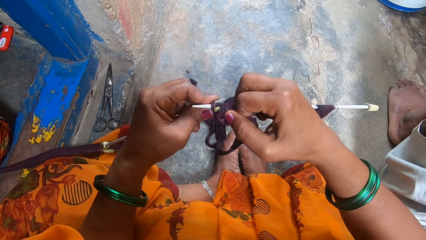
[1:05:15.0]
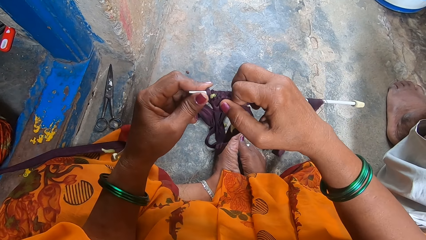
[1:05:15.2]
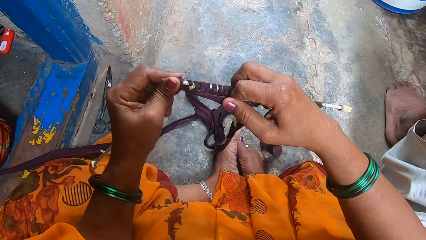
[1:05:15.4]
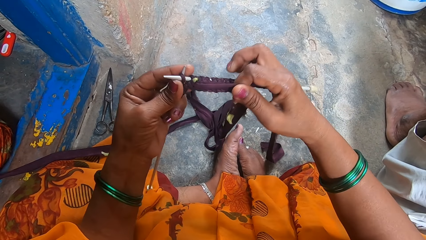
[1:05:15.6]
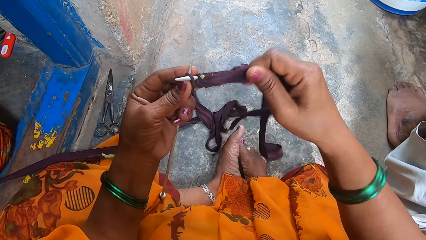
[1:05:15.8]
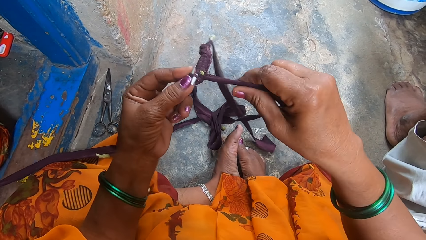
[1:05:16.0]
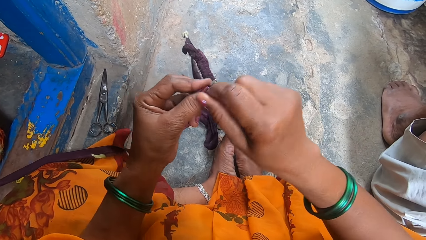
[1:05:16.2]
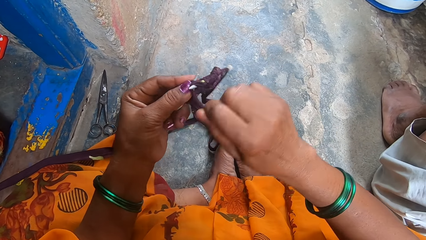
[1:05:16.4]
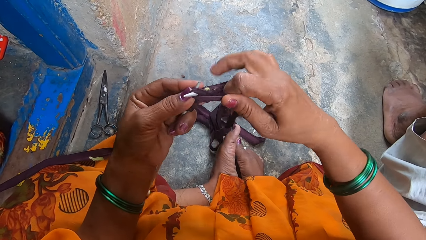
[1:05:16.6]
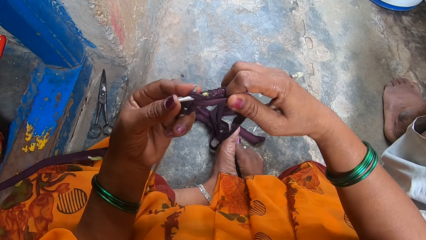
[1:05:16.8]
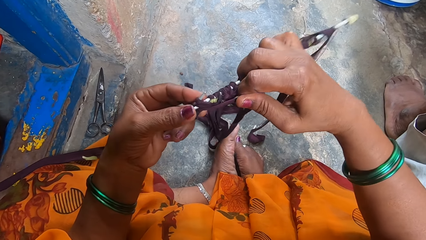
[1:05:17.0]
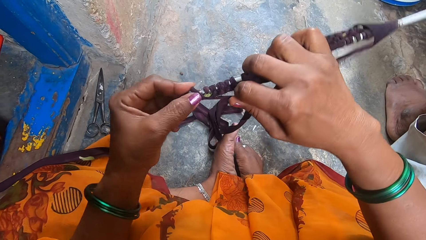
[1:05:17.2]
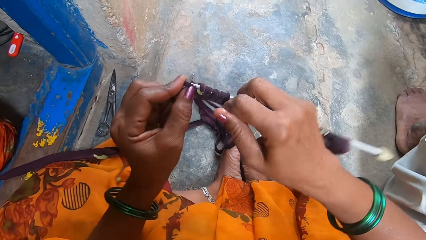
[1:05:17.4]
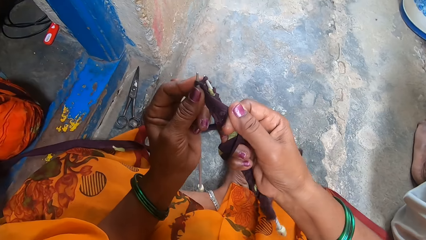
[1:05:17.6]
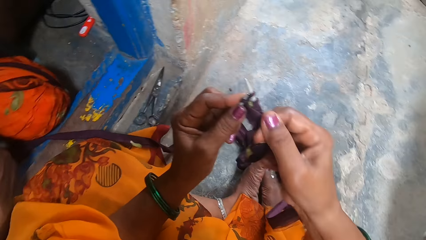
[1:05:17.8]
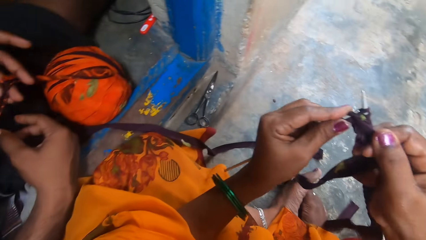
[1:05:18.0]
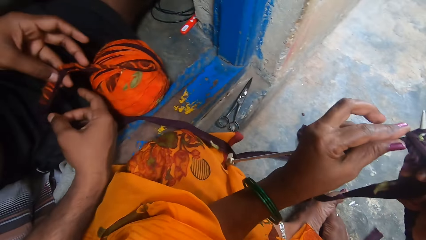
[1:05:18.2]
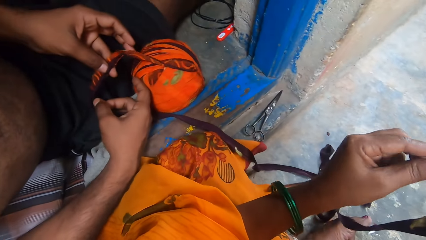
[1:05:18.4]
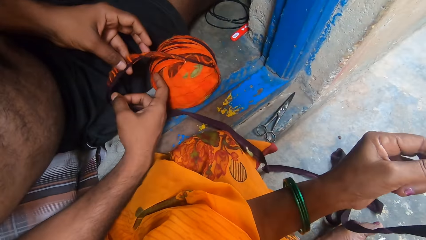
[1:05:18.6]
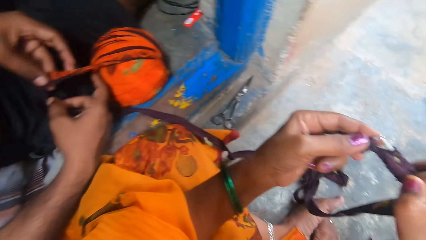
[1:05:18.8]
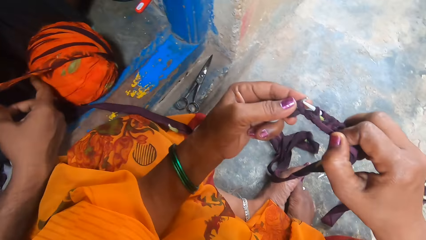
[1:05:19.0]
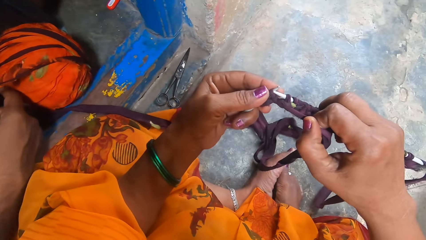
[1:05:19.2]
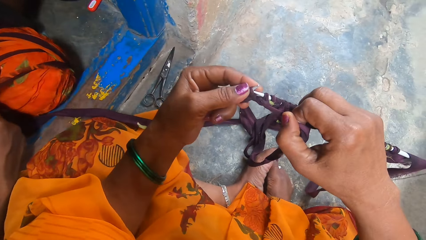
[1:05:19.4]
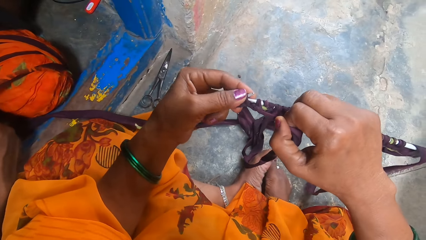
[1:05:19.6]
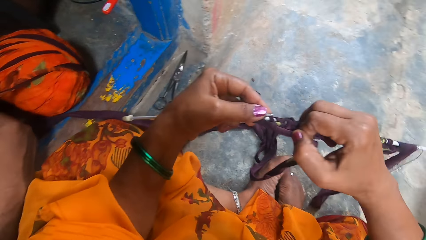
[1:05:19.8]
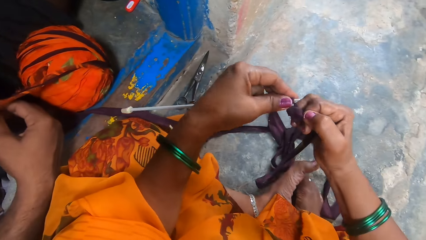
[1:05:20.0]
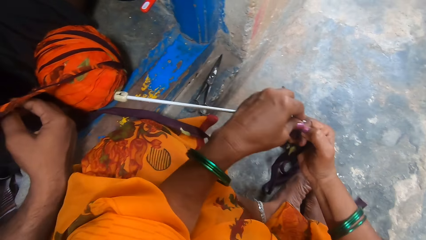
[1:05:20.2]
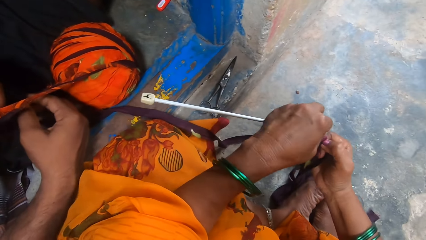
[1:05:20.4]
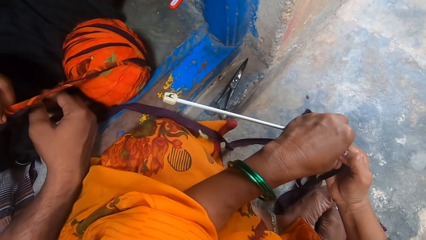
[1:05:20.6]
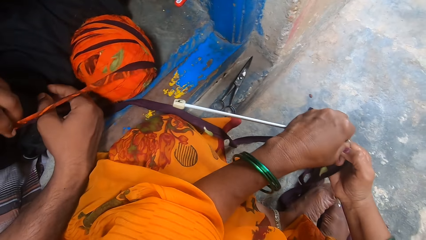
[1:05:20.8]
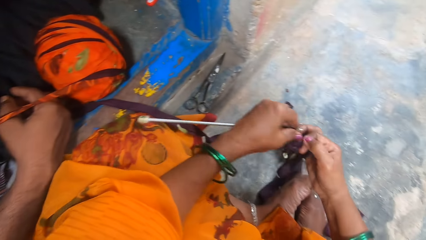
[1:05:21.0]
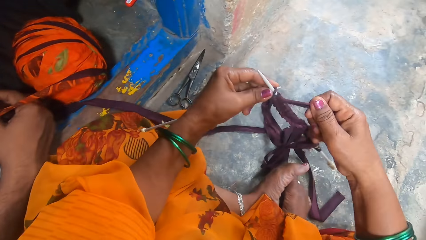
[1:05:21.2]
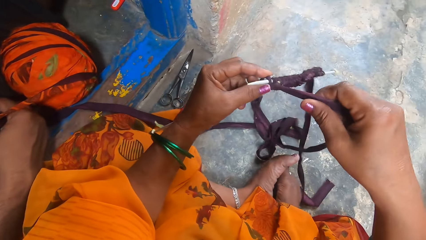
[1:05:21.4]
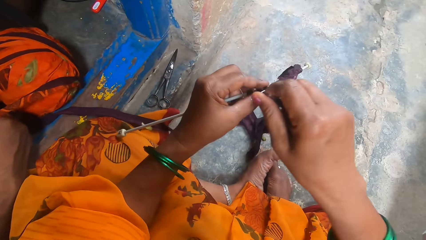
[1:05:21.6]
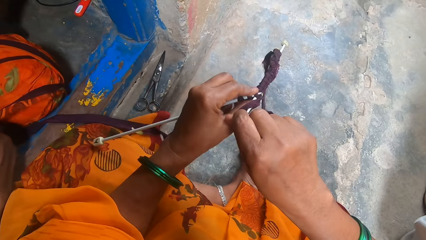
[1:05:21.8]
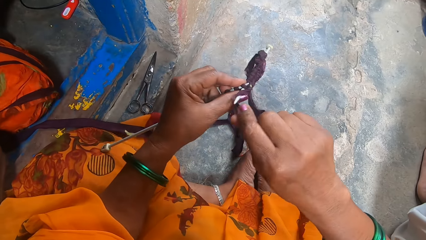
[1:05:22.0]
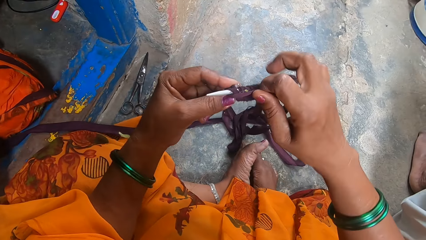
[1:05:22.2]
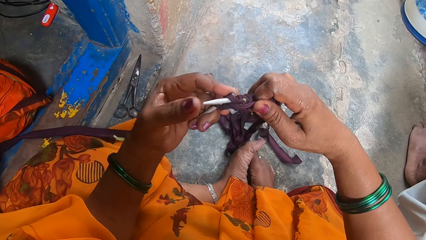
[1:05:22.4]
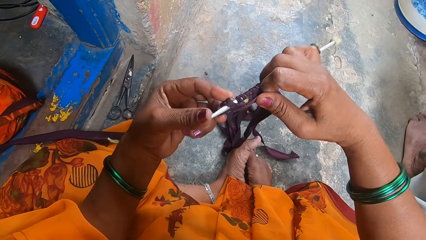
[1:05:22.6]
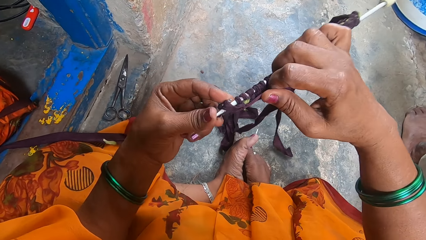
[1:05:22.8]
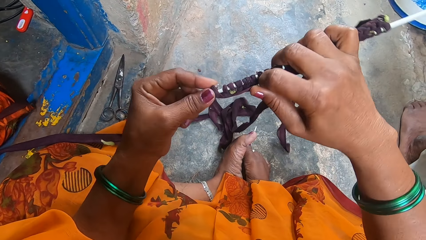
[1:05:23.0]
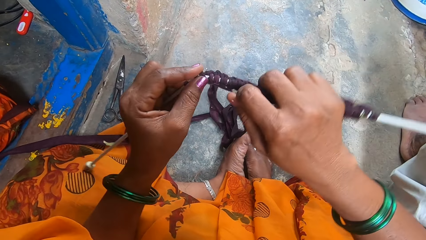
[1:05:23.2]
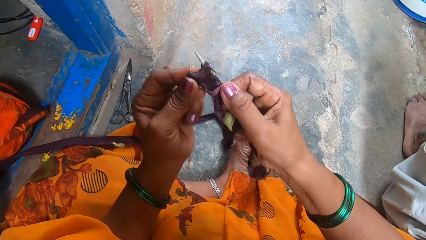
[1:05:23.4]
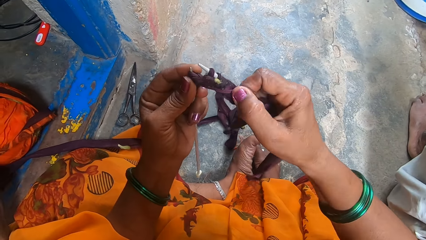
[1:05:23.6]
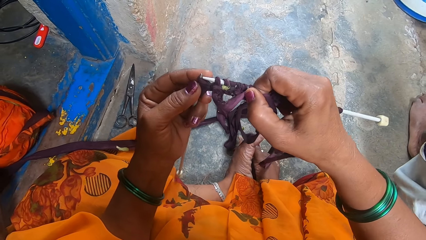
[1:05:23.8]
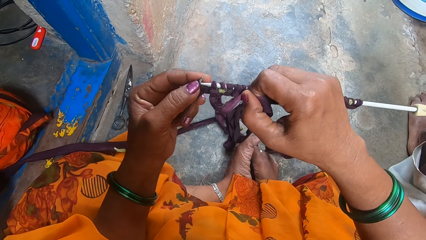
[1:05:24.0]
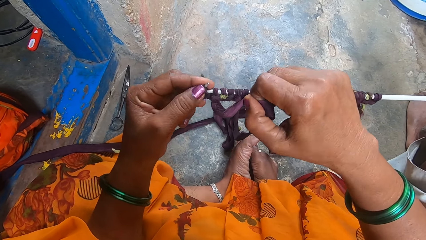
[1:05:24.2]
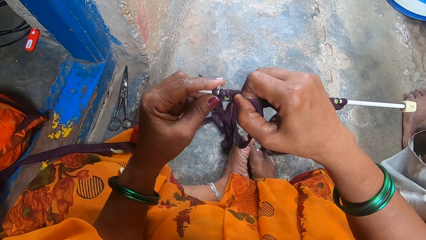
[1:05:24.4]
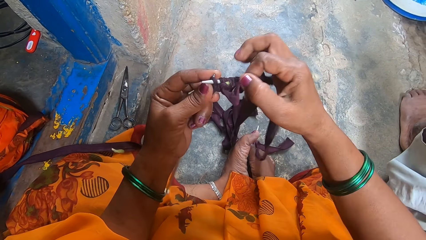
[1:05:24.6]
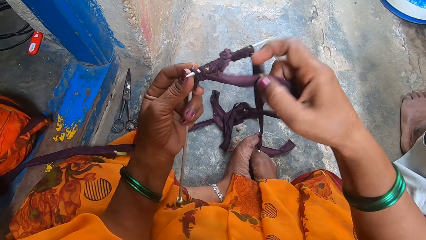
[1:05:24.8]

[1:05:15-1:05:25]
The camera wearer speaks to a man. The man stretches thread from the yarn. The camera wearer knits.

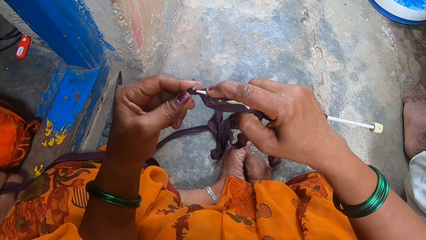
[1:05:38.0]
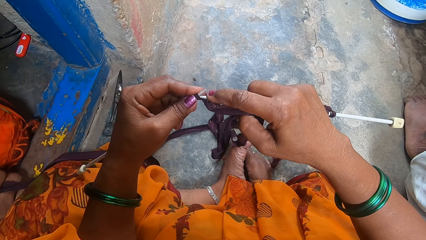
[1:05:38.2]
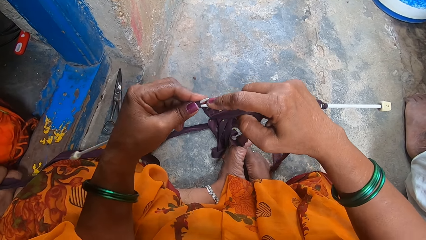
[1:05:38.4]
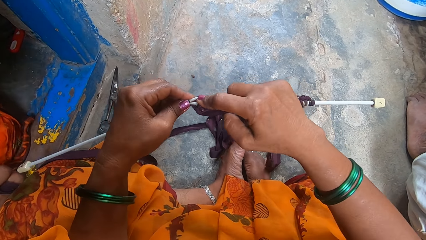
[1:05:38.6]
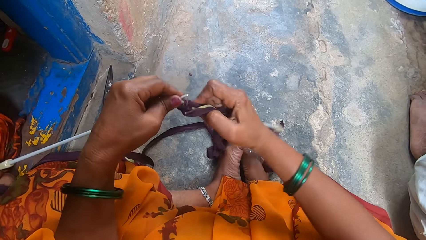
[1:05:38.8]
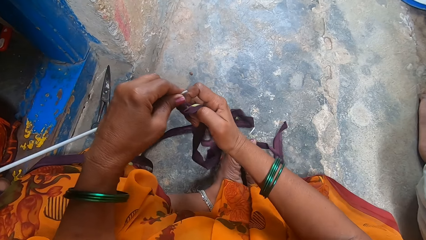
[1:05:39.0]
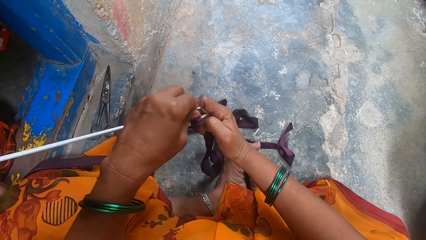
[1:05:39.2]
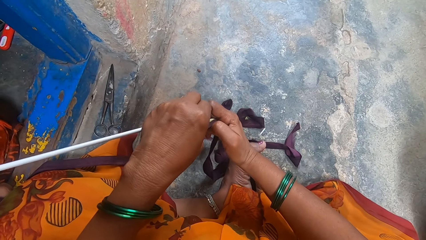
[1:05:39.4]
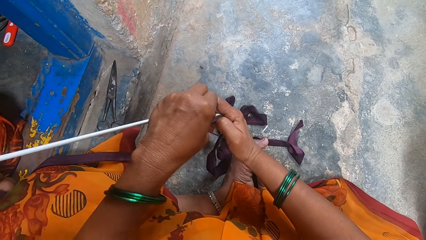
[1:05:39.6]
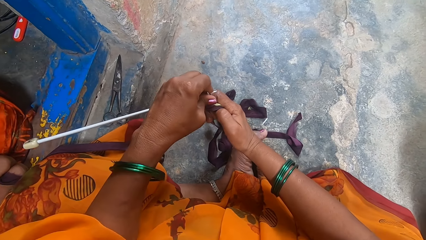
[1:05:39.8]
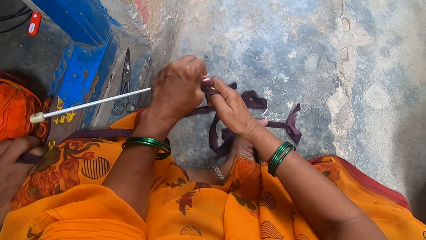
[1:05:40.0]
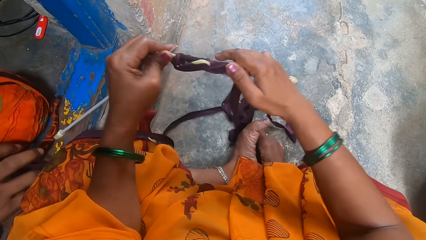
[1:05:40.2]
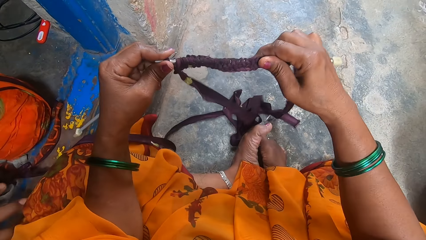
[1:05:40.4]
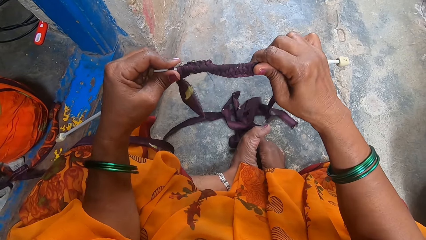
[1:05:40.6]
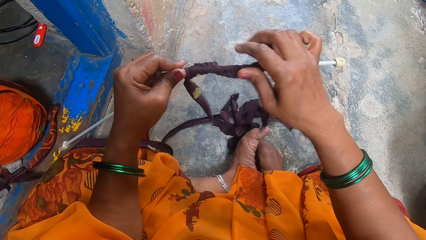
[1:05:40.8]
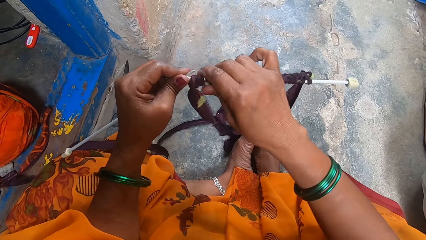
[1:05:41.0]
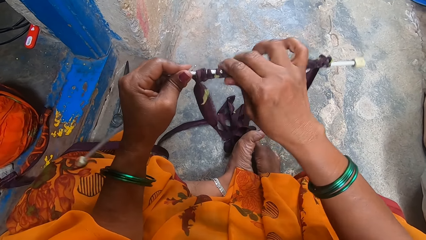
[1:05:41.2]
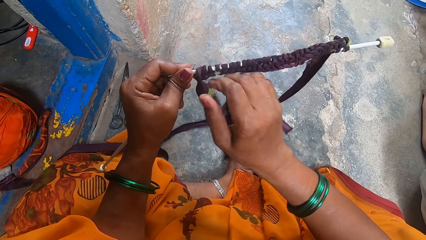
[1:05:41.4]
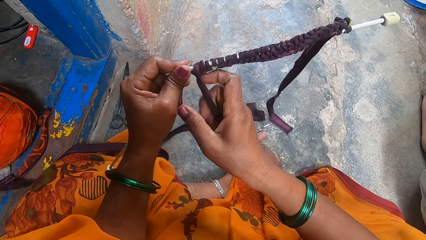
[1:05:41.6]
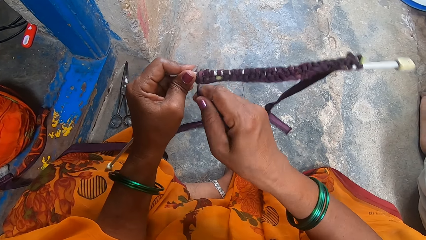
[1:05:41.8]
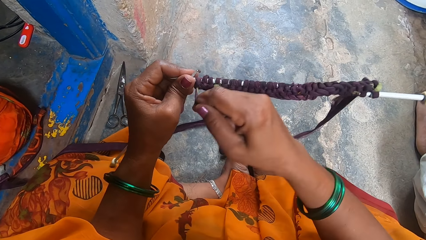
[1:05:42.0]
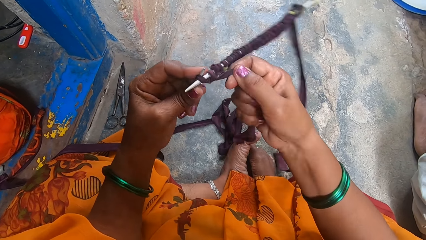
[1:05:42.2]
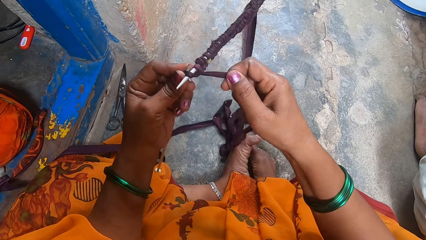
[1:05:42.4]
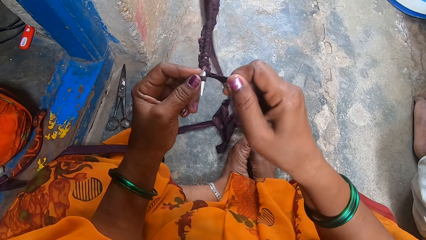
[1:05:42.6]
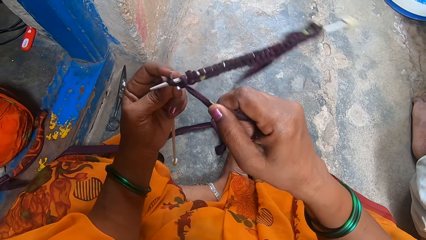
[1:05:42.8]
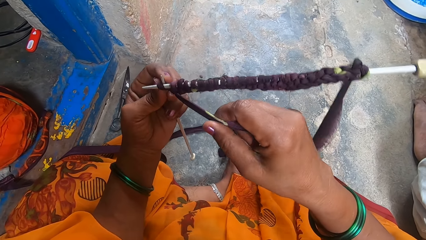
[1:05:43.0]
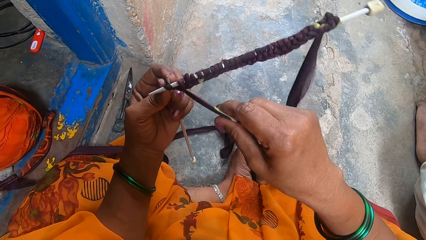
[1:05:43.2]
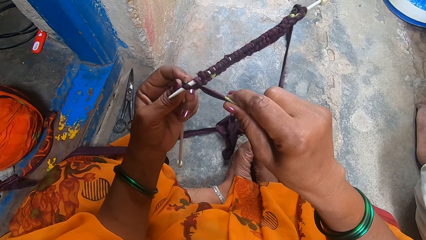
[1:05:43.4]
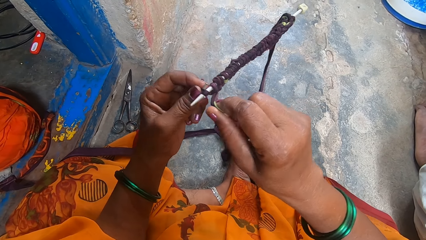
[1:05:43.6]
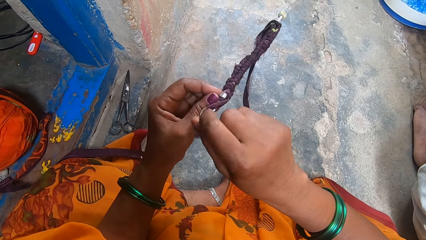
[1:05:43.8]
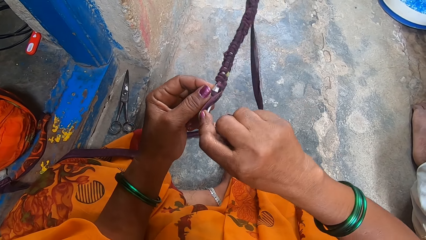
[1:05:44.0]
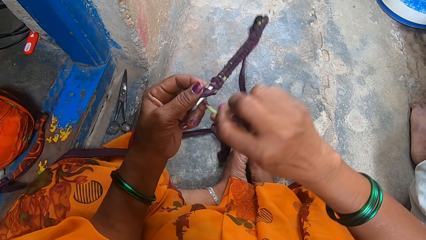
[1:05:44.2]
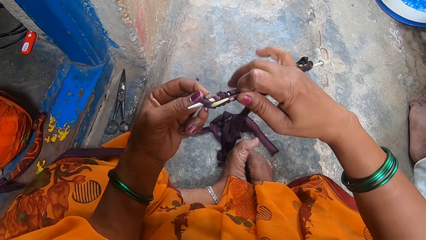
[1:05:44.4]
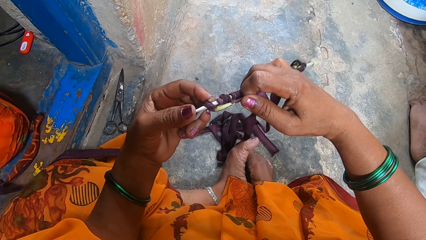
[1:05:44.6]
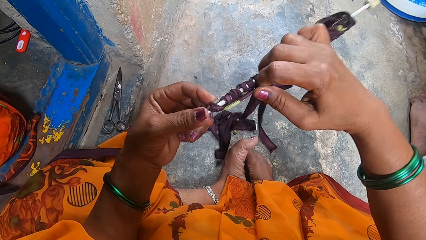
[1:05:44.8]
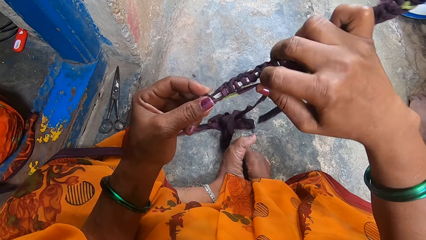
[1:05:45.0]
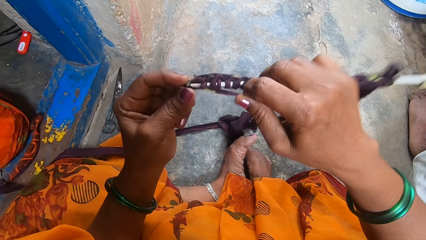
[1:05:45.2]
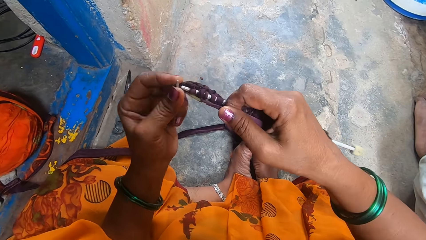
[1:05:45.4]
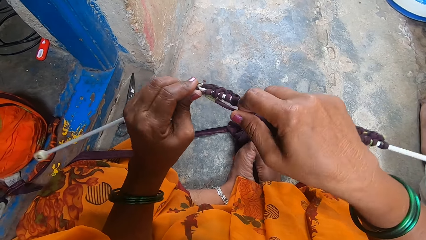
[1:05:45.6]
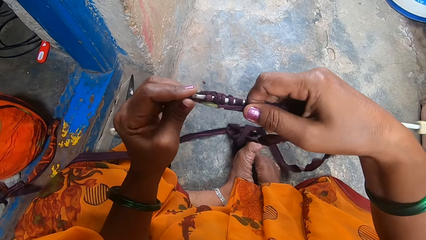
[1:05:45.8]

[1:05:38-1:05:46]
The man moves the right hand off the thread yarn. The camera wearer knits.
